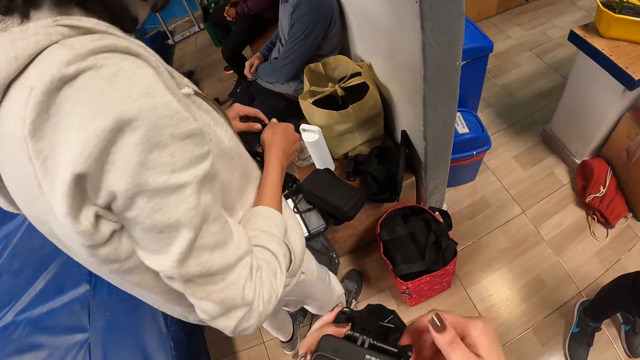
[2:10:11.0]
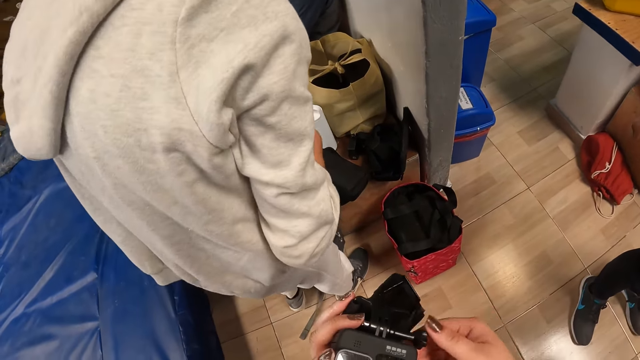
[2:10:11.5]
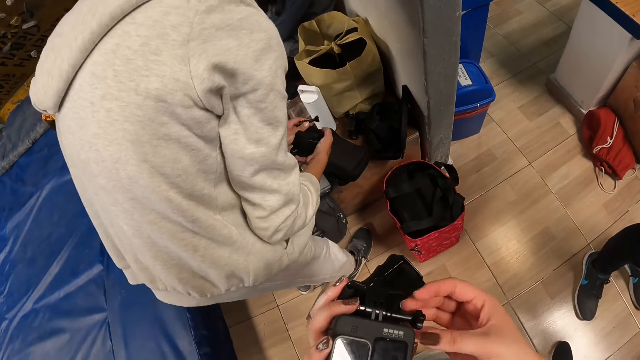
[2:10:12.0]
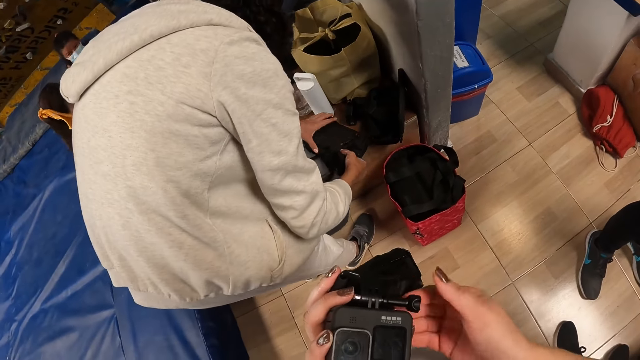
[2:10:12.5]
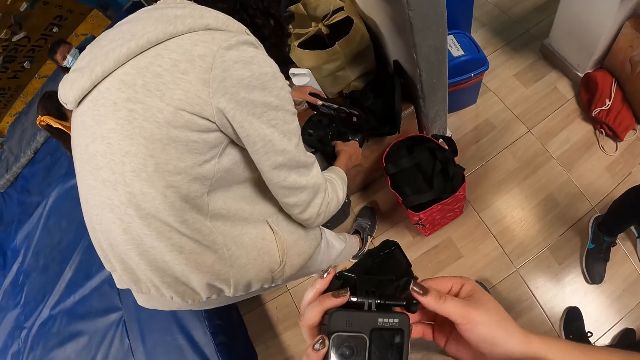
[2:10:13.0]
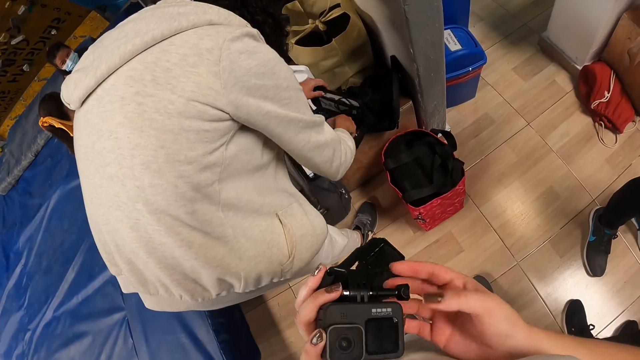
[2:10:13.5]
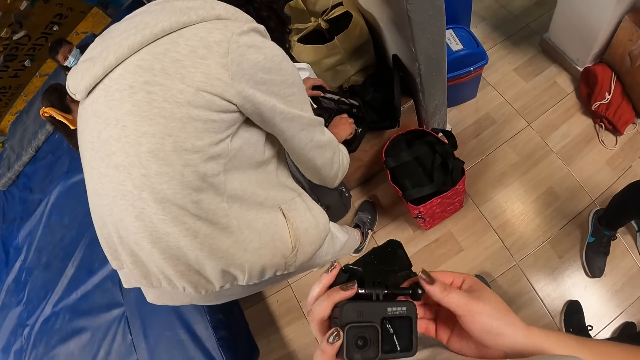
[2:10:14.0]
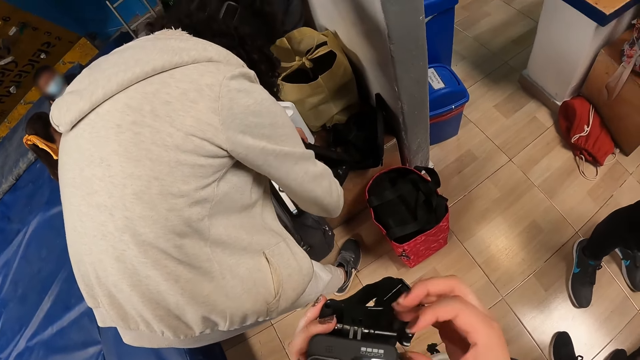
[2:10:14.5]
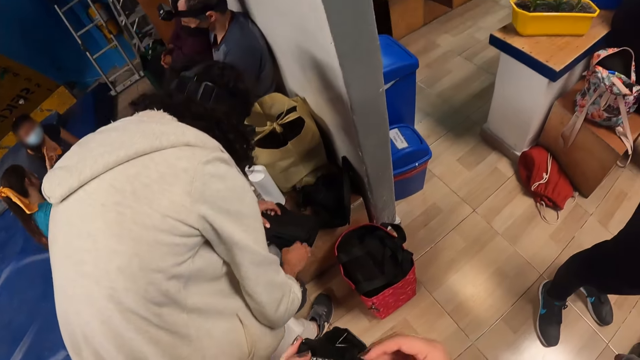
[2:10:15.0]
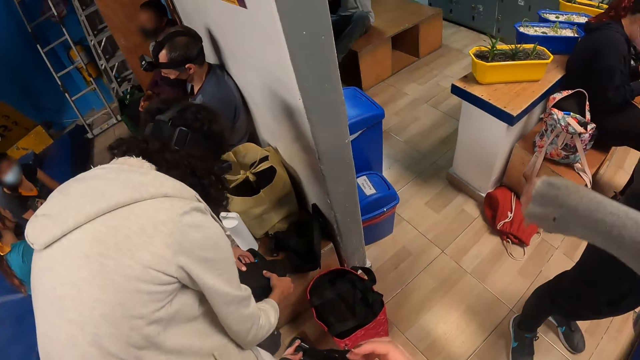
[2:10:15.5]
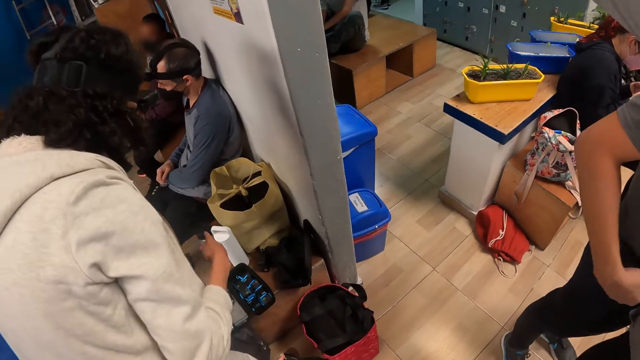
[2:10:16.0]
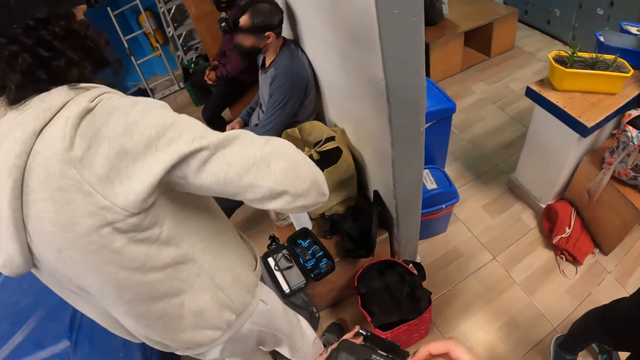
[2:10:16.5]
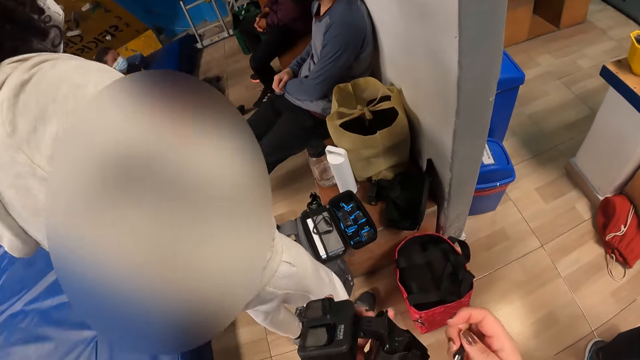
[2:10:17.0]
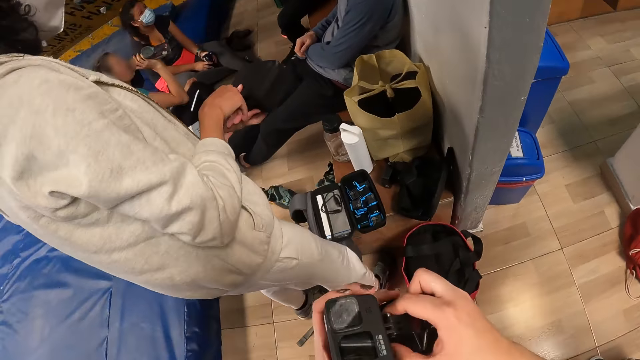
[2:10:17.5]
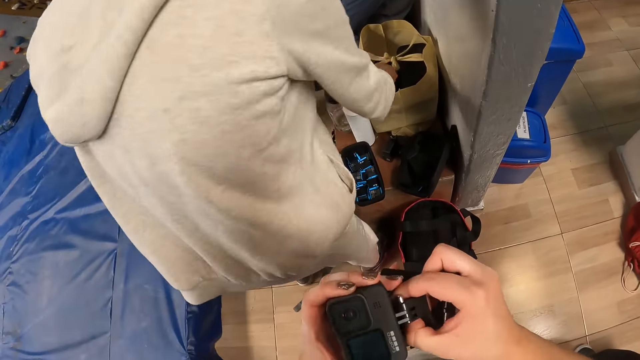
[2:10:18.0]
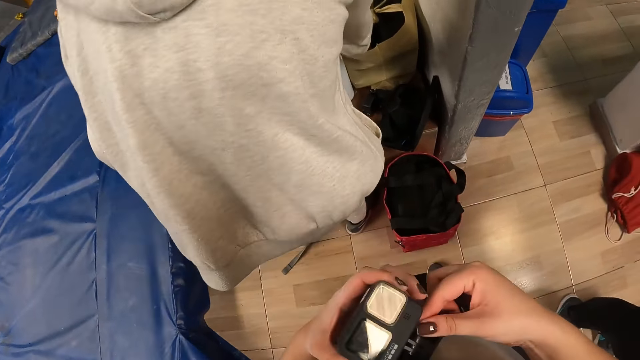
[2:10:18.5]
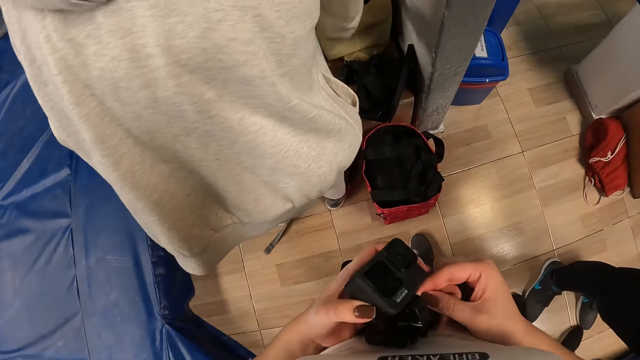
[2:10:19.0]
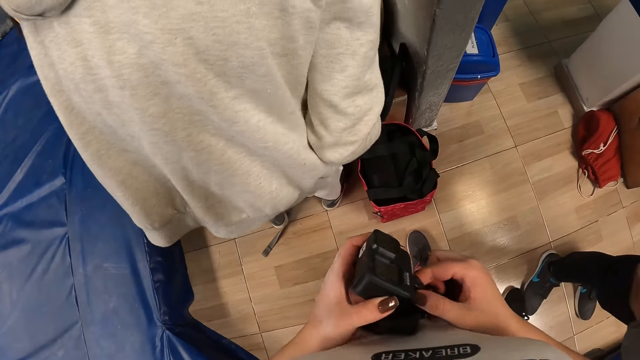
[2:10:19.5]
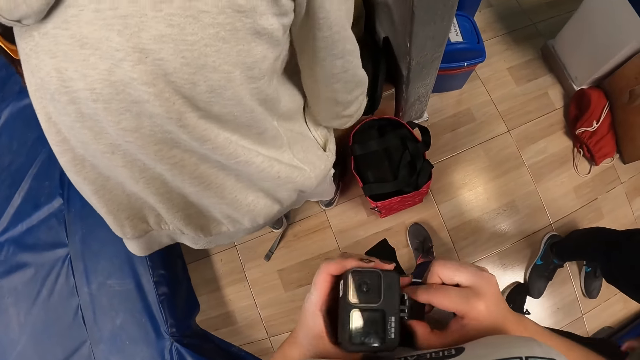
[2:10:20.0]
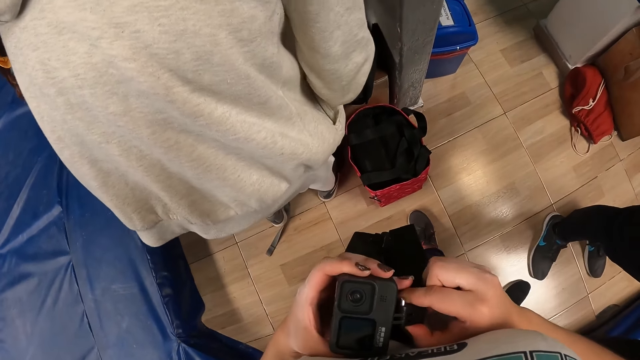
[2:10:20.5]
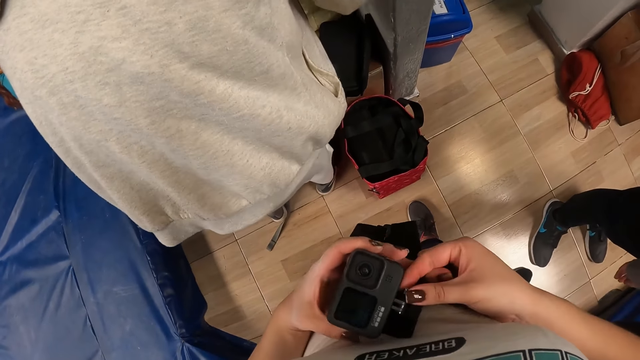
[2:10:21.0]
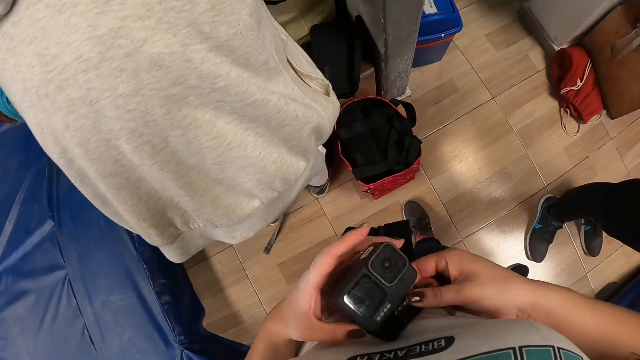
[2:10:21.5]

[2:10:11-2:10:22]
A woman bends down and places the camera in the case. The camera wearer fixes the camera. The woman stands up. The camera wearer fixes the camera. The woman closes the case and picks up something. The camera wearer fixes the camera.

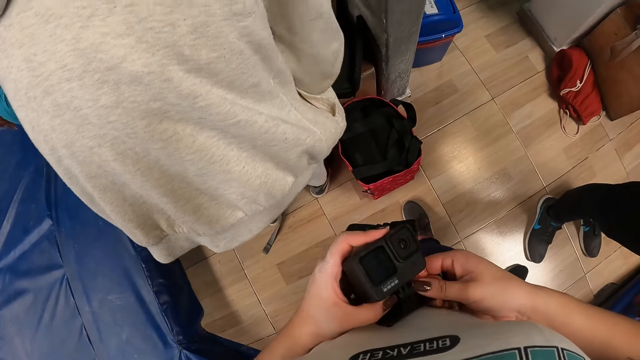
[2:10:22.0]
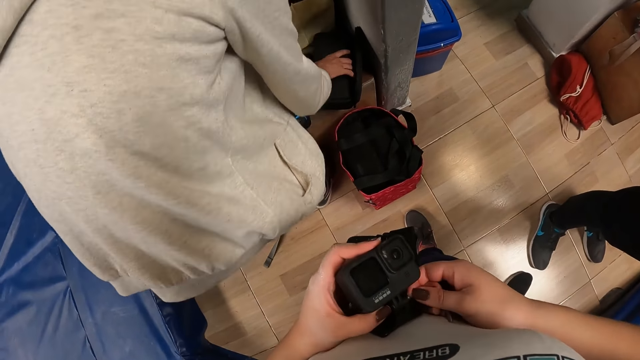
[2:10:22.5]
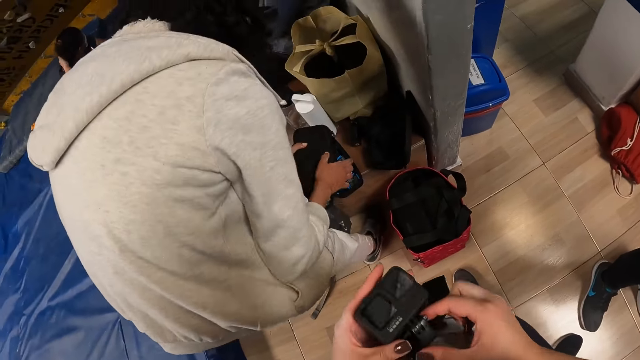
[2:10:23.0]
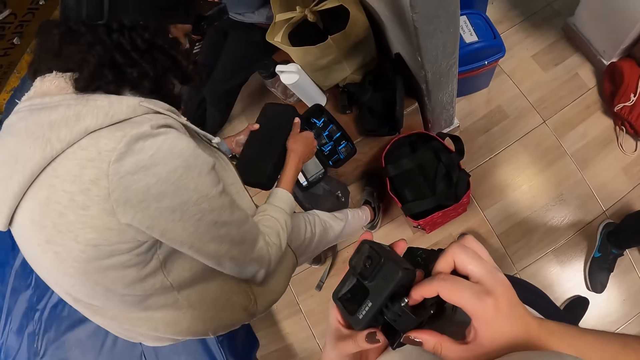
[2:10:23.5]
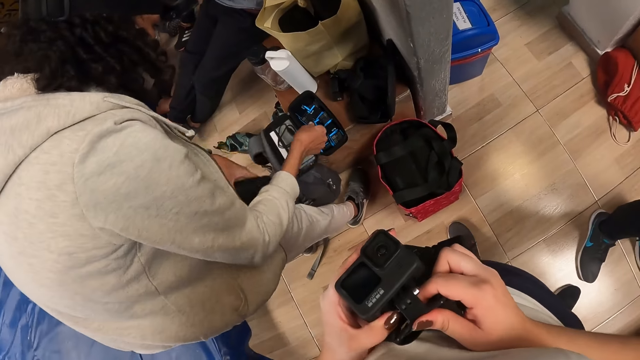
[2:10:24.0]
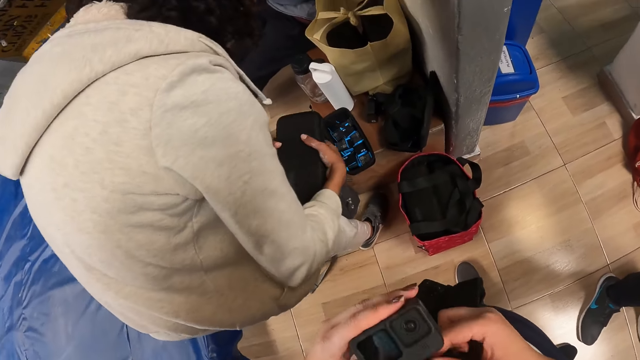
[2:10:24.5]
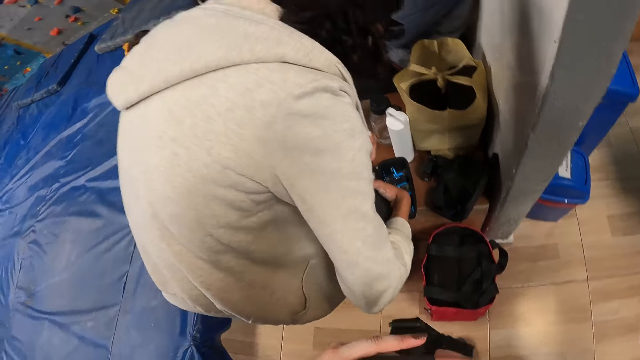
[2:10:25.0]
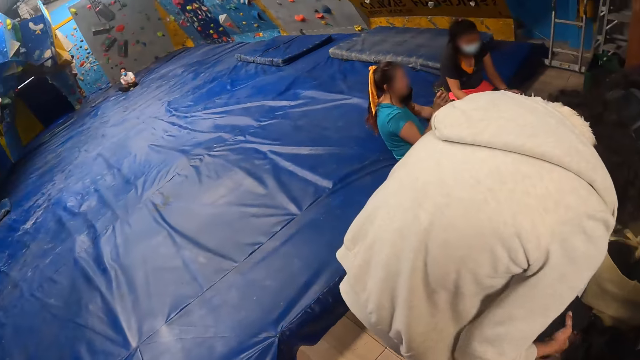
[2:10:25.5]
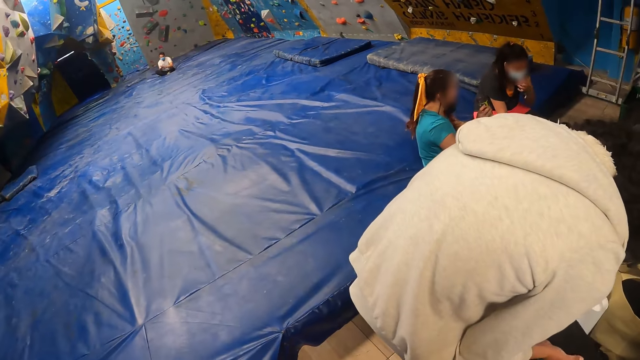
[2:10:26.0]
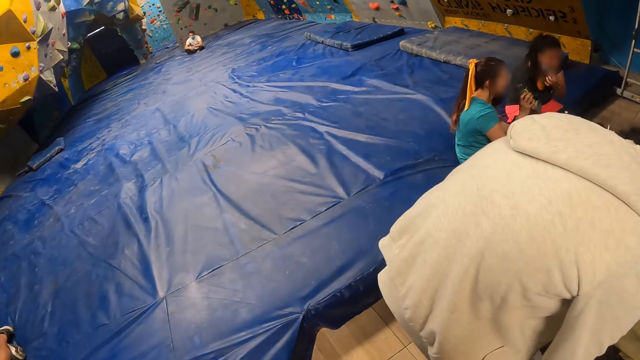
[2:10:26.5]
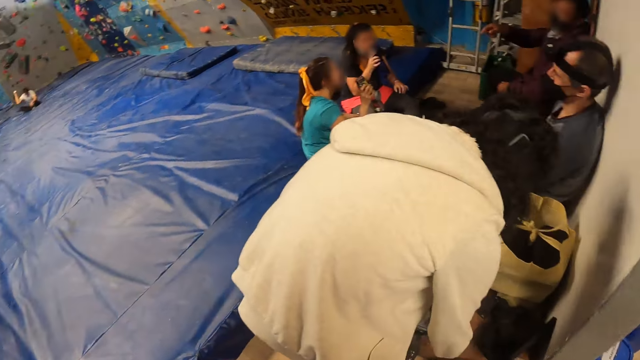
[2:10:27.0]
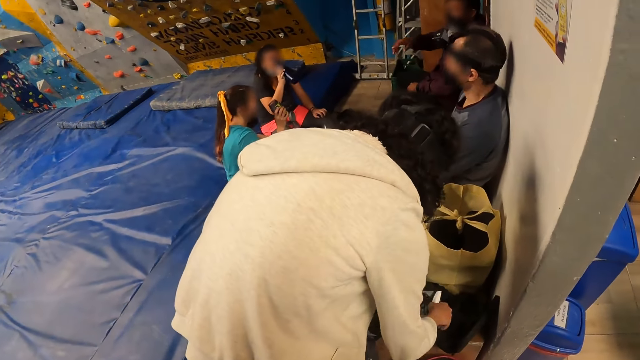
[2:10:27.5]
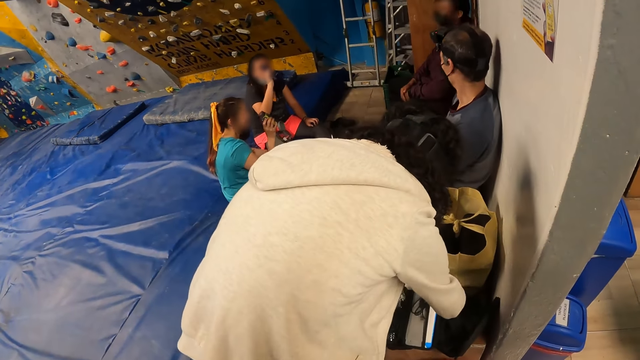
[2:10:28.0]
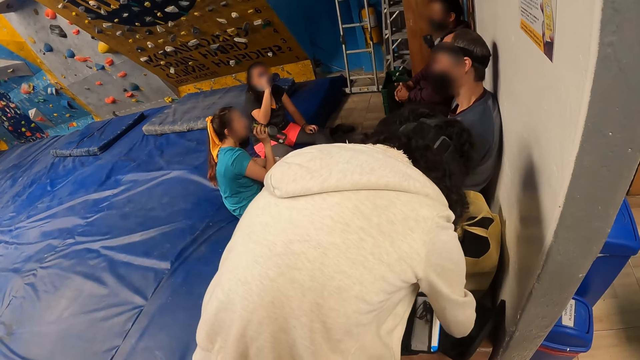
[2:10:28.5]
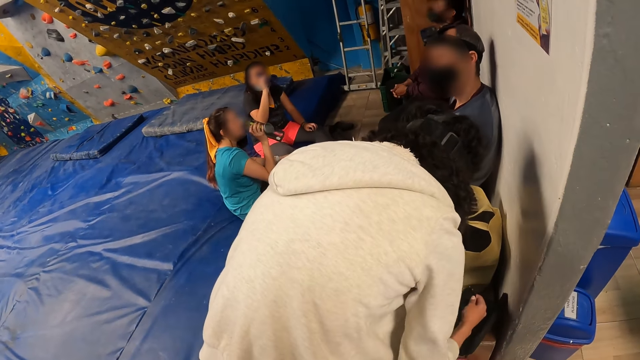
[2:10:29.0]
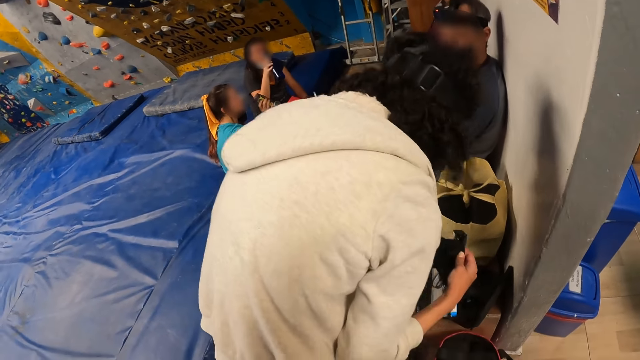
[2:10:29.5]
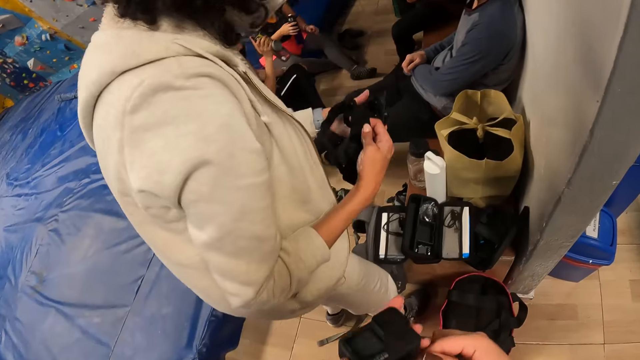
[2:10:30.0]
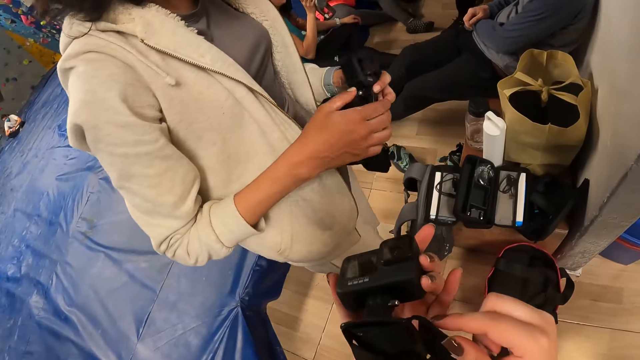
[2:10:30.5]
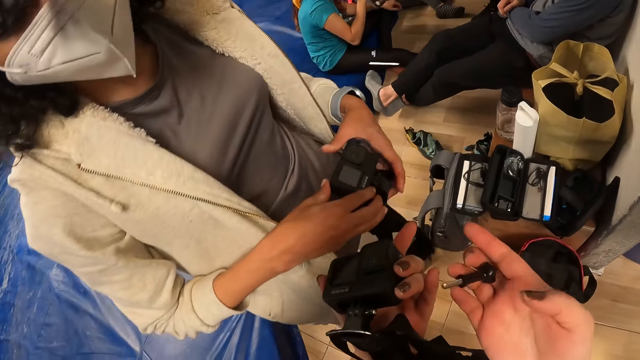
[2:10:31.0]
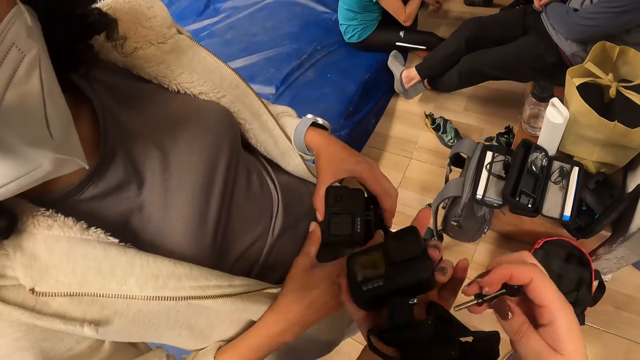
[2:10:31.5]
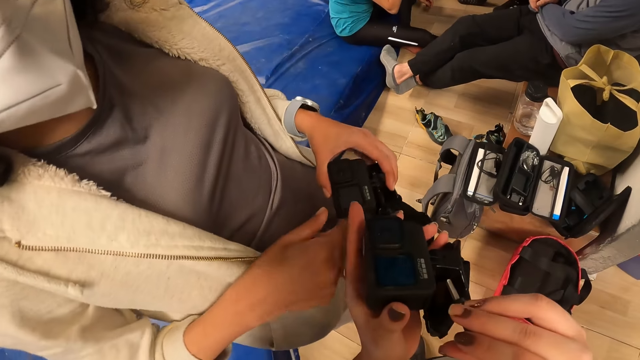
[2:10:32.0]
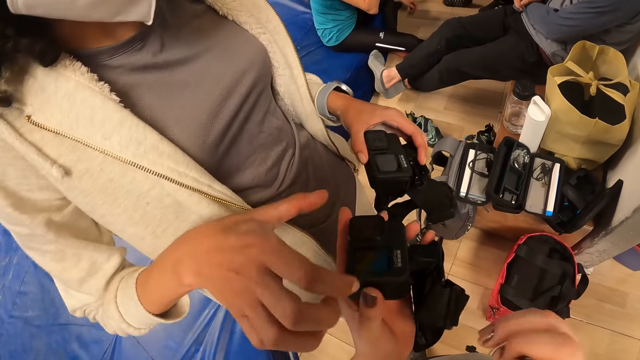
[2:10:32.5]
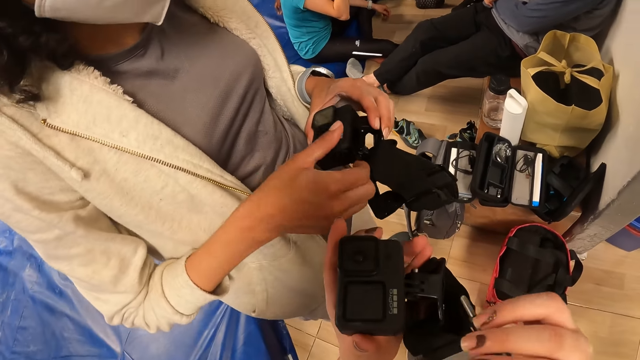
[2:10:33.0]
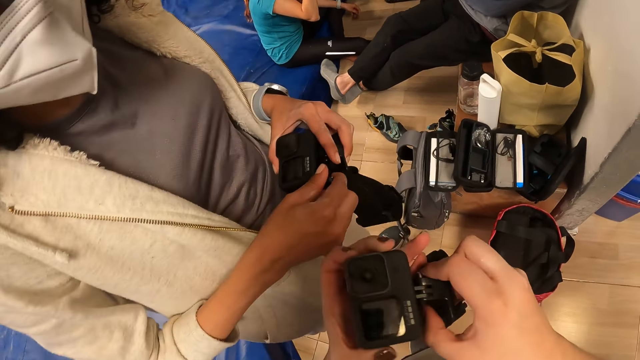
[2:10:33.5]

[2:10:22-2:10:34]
A woman picks up a case and opens the case. The camera wearer fixes a camera. The woman closes the case. The camera wearer looks around the room. The woman fixes something. The camera wearer looks around the room. The woman picks up the camera. The camera wearer converses with the woman and fixes the camera. The woman points at the camera in the camera wearer's hands.
